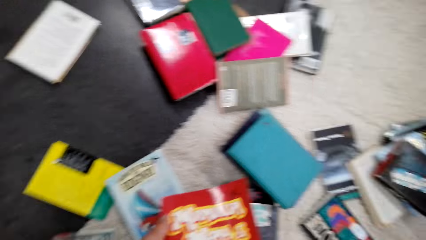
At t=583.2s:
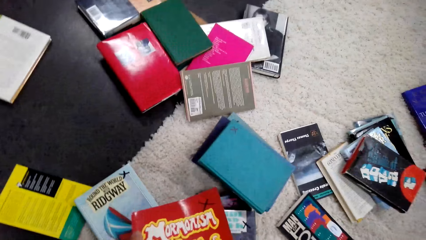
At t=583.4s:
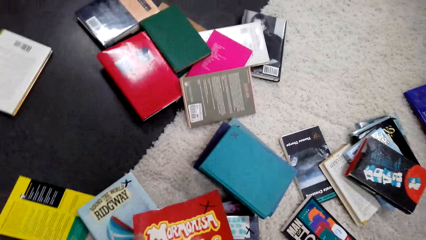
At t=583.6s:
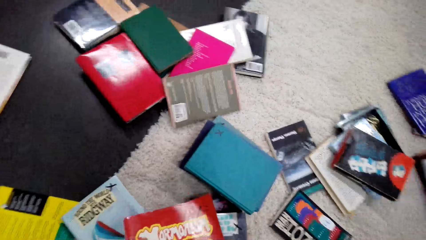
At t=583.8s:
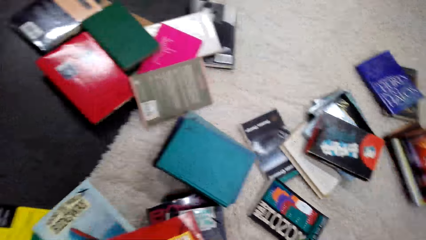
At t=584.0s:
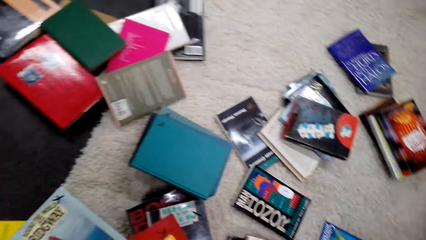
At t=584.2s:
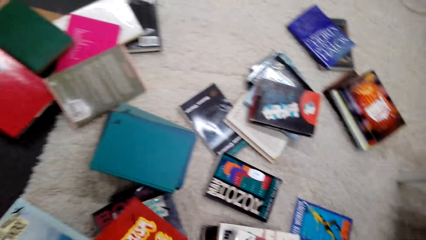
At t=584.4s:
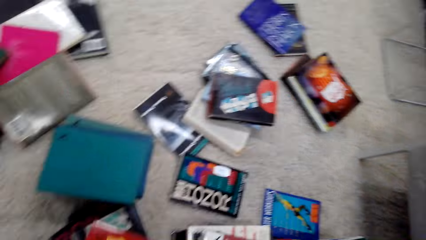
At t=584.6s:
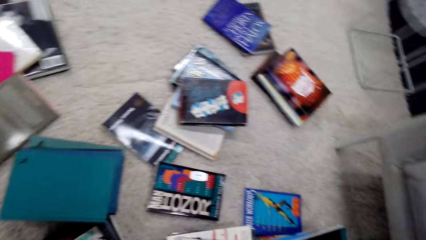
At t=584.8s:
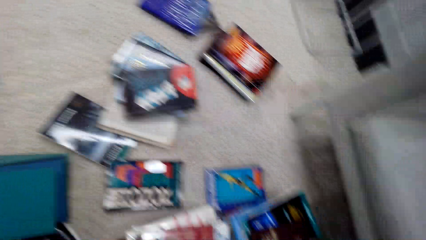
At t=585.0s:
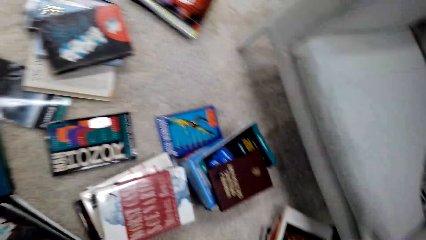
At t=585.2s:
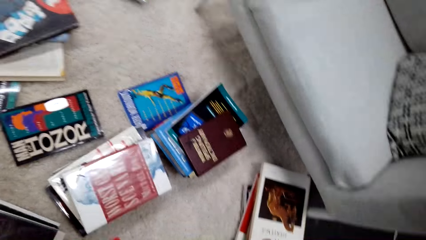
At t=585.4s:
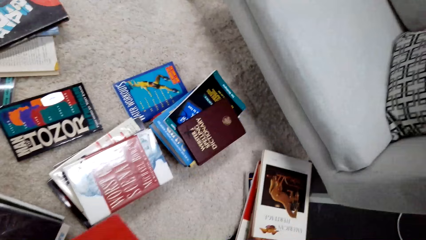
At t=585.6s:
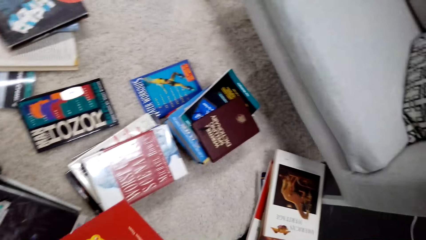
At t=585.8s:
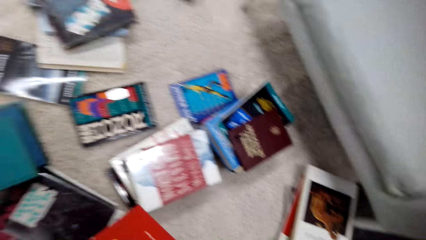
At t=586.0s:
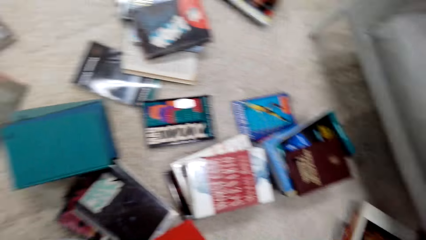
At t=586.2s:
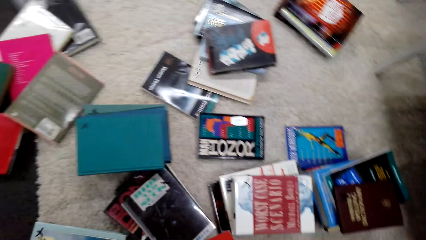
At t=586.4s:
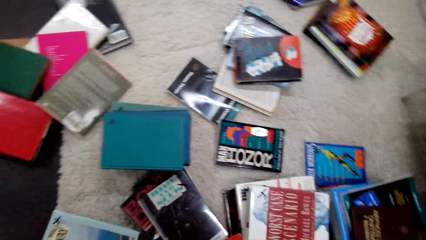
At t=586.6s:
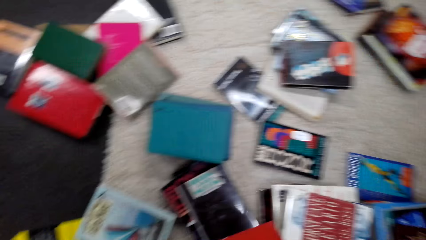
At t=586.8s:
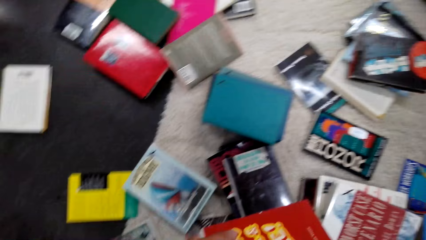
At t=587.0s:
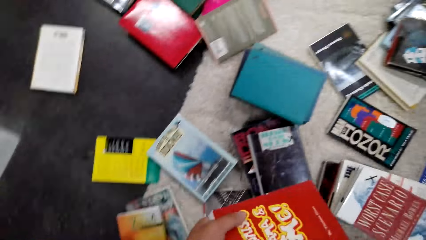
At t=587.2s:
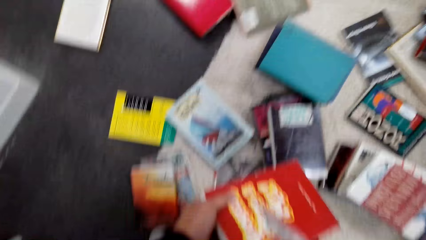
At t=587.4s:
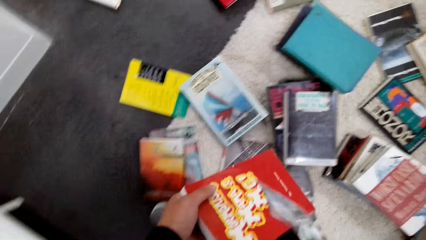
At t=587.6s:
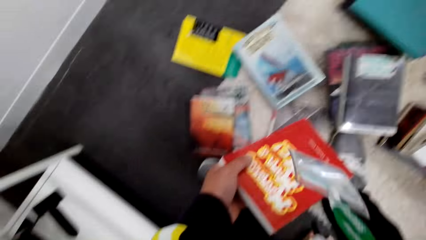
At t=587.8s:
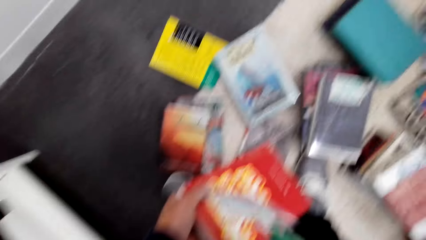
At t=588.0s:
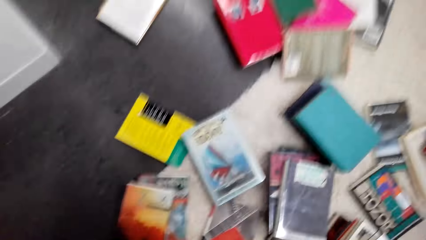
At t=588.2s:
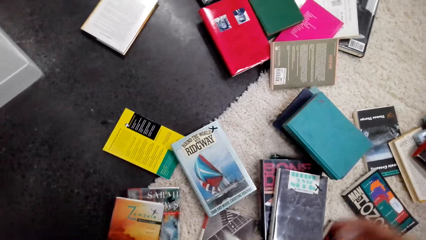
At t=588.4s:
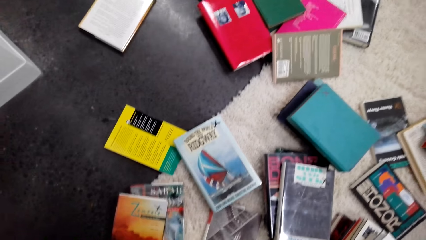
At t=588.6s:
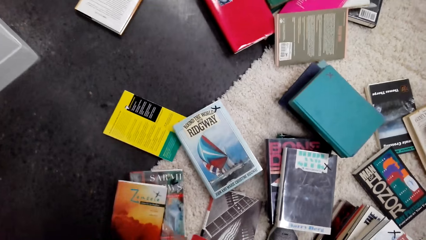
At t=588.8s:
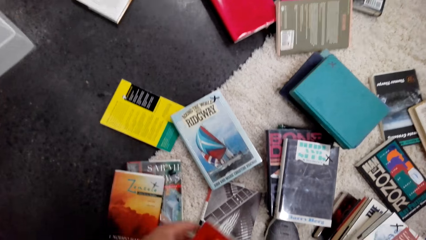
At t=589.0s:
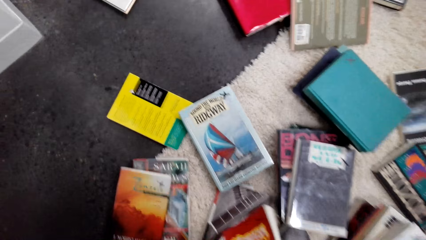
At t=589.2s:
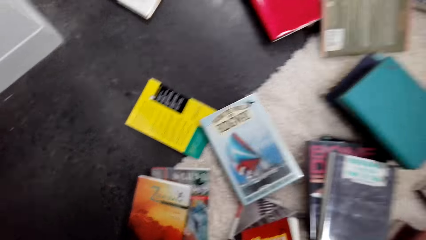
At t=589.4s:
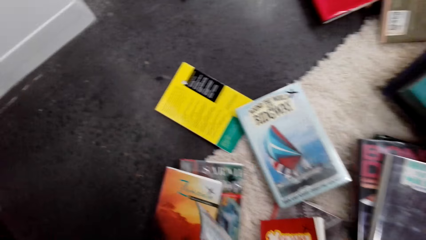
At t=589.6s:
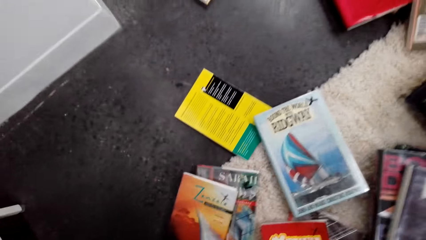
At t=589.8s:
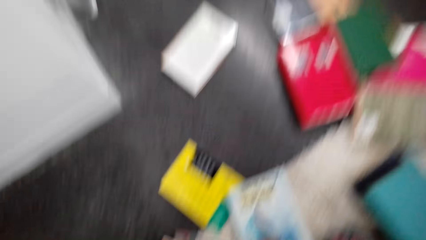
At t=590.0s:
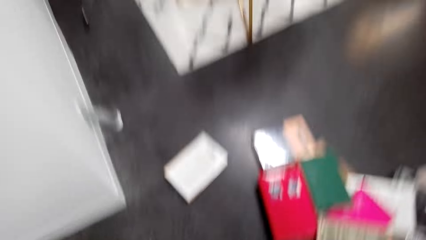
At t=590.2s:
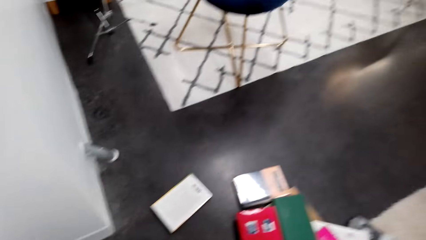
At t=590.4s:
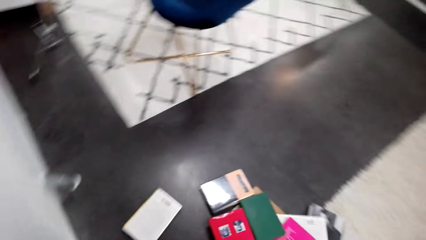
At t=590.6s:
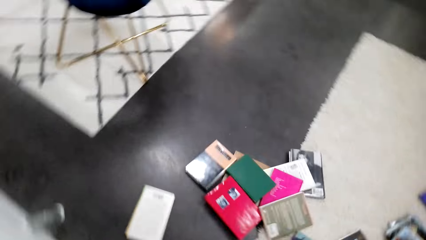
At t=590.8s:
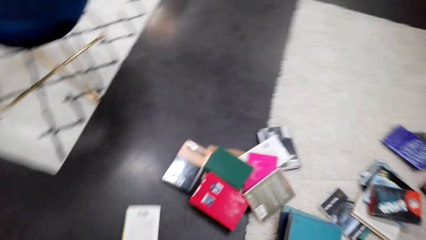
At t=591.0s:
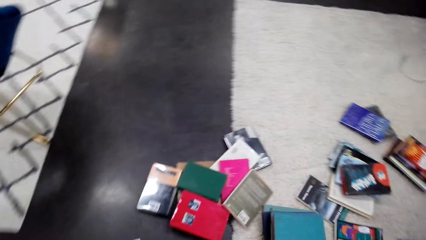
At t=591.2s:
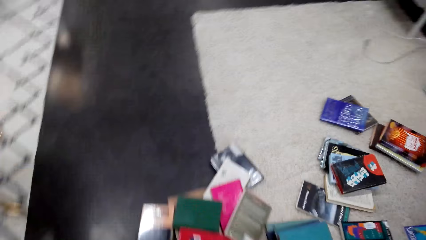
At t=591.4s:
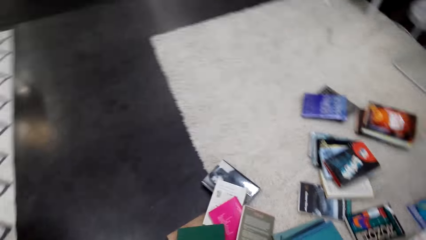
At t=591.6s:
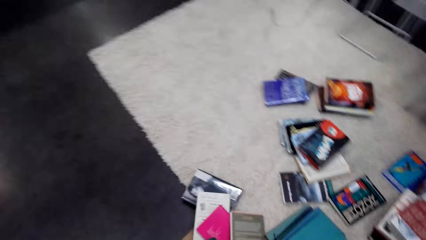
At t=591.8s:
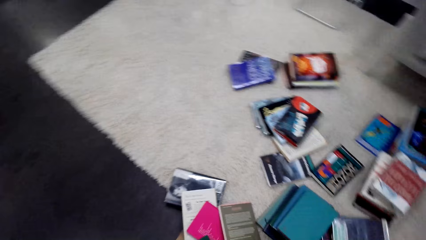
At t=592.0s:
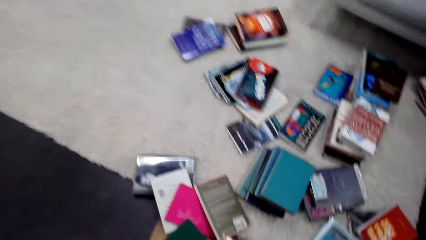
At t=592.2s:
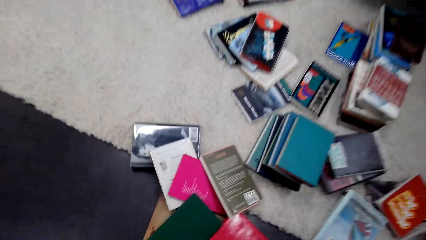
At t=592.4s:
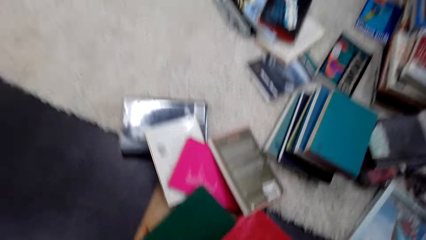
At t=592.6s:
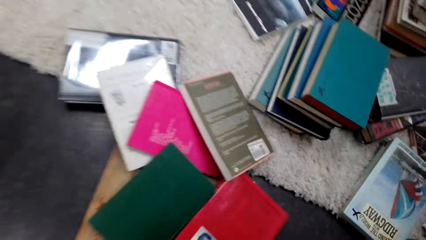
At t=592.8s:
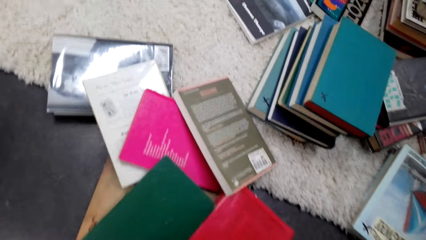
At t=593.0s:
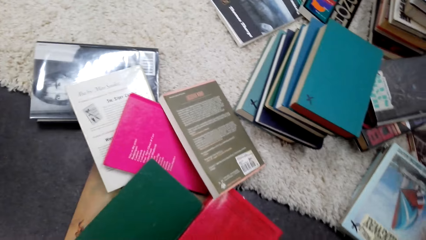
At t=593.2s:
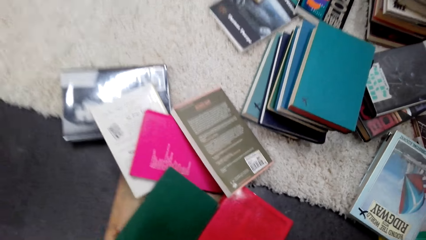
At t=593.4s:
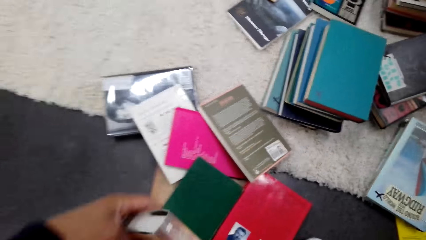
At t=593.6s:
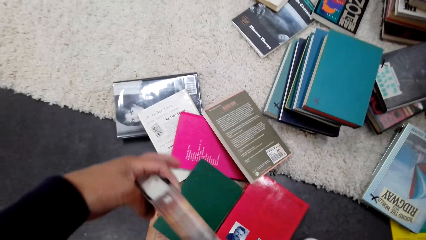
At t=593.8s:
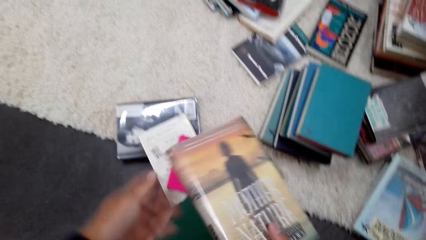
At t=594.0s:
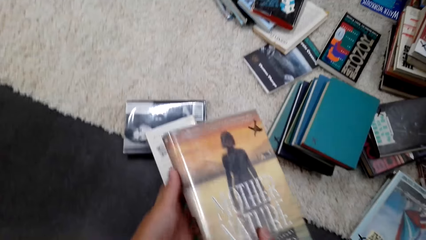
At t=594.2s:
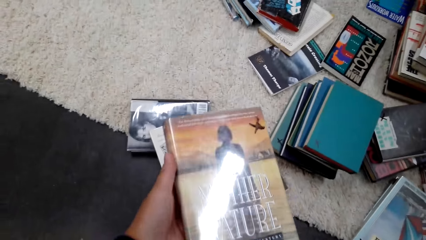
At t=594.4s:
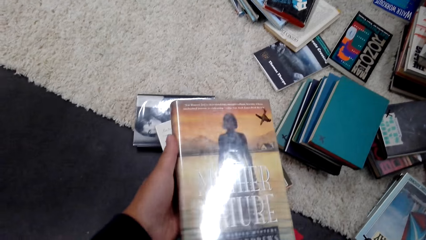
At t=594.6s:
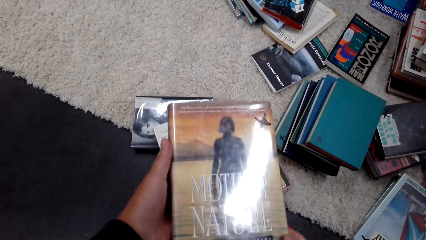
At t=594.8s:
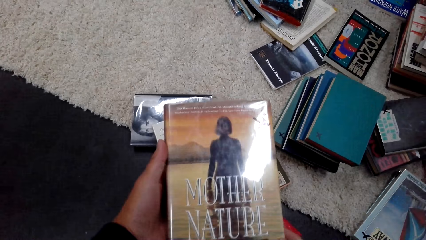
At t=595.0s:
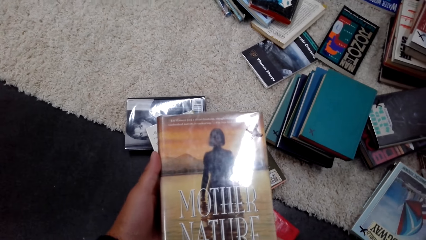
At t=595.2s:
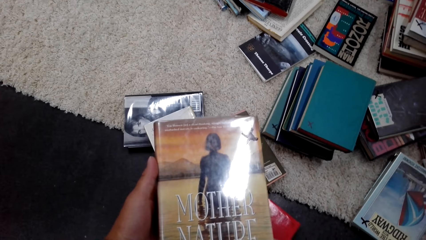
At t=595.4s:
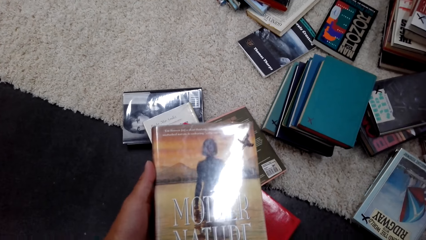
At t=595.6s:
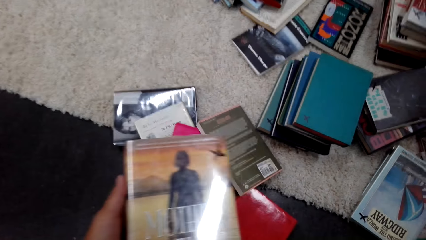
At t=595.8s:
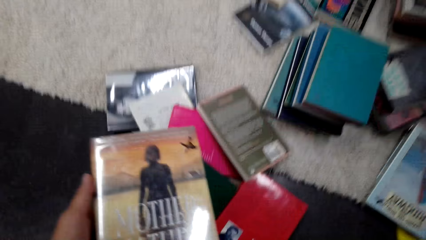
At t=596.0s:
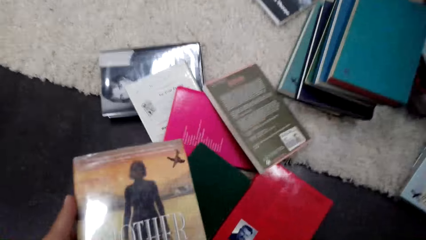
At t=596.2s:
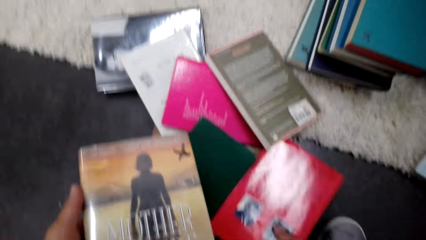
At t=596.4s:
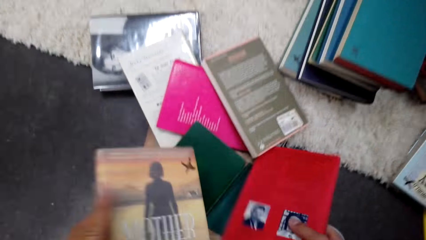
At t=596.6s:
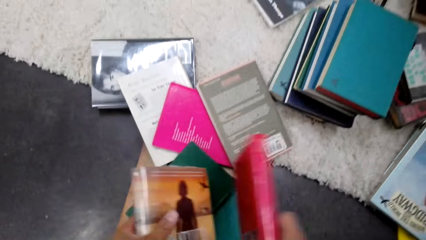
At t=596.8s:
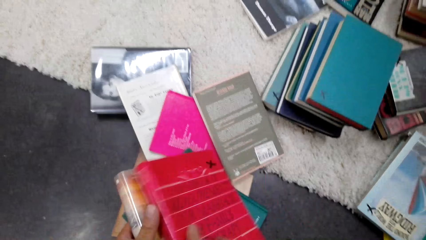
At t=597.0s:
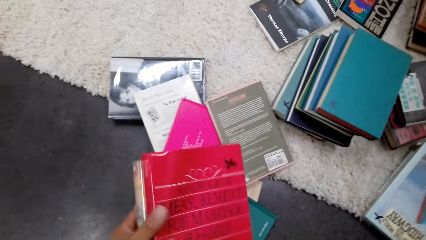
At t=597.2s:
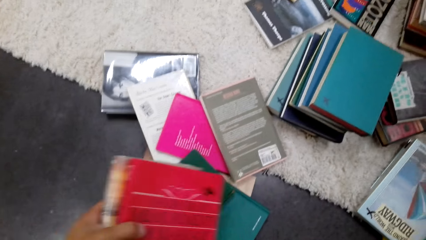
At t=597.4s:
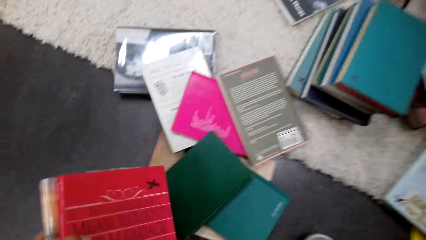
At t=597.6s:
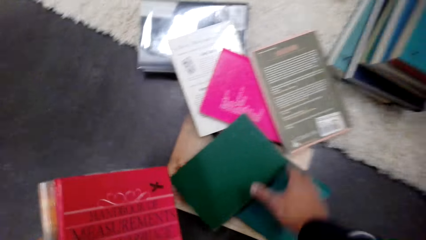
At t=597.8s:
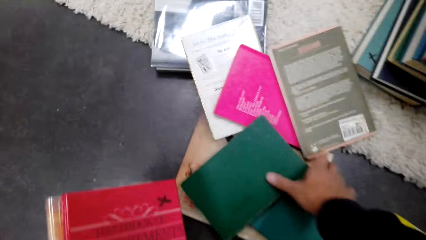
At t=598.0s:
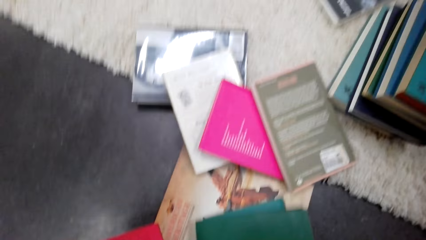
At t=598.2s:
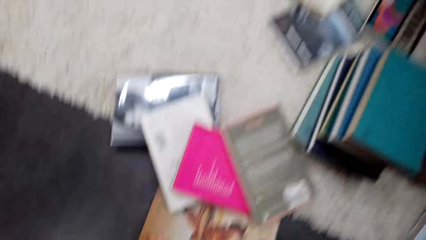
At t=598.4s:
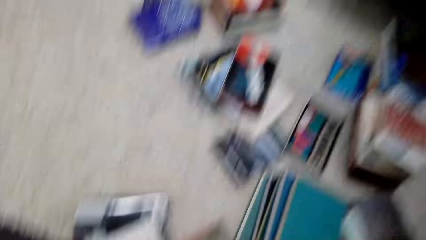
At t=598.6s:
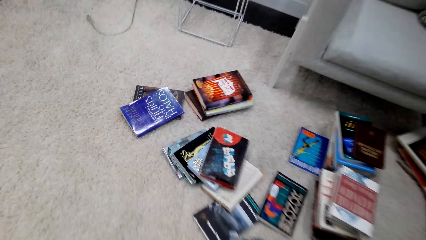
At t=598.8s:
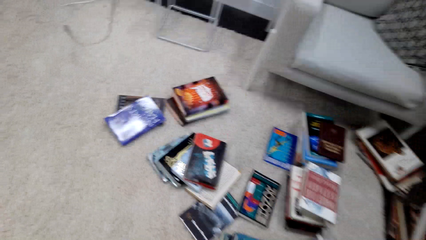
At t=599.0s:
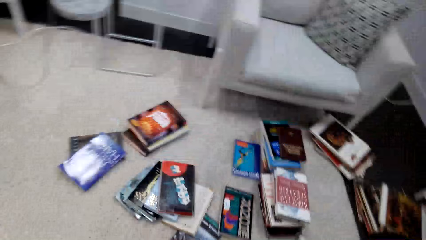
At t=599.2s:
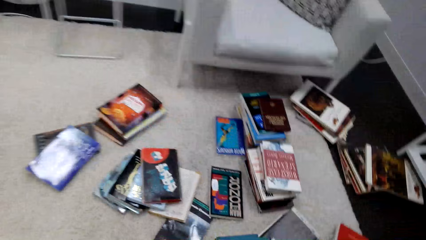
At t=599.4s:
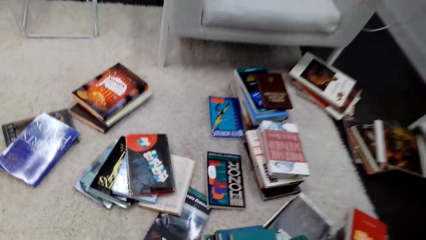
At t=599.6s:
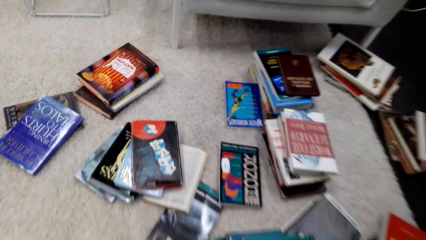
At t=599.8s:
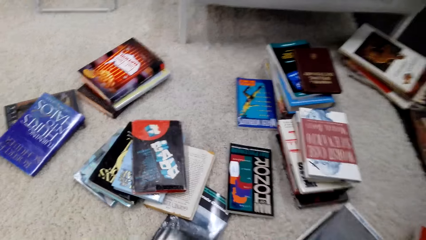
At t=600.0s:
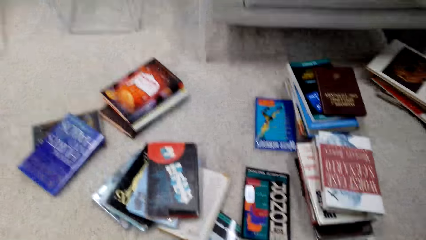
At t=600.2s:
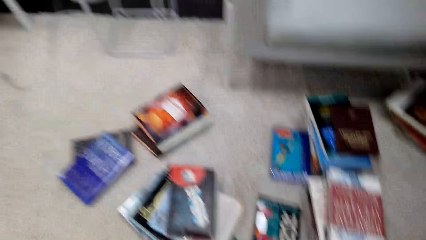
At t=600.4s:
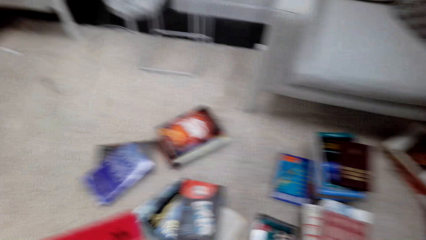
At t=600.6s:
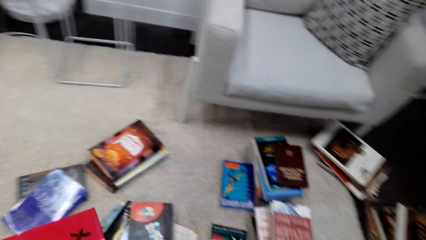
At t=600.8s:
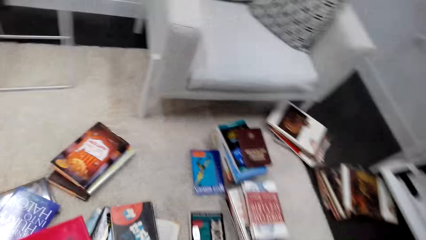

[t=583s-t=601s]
The camera wearer looks around the floor. They read a book. They pick up a book. They put the book on the other hand. They pick up a book.
